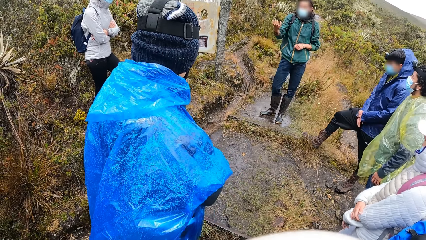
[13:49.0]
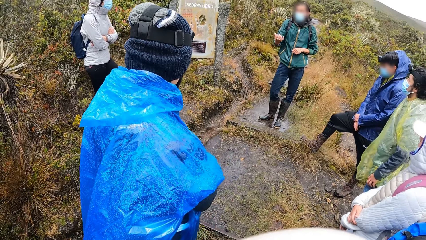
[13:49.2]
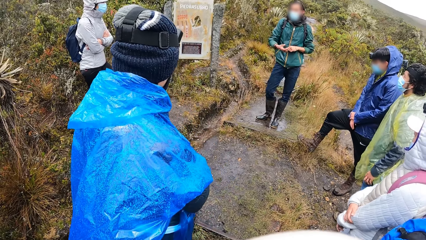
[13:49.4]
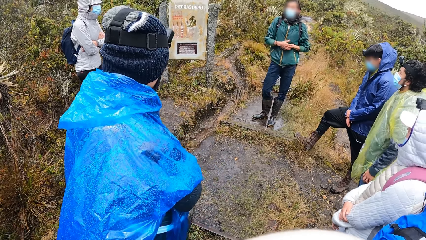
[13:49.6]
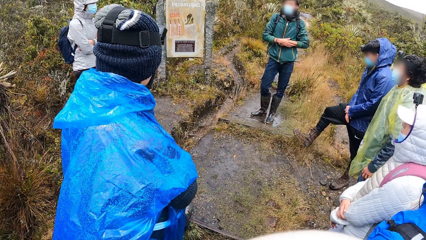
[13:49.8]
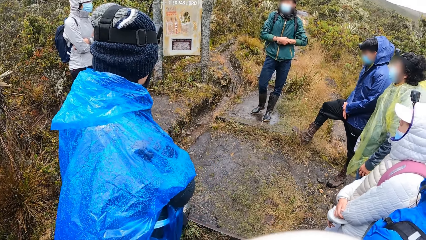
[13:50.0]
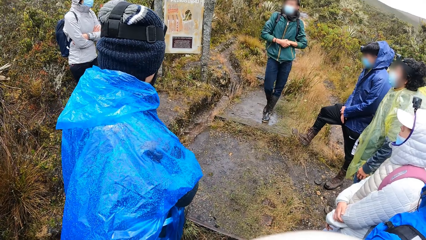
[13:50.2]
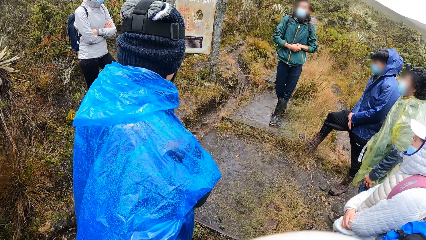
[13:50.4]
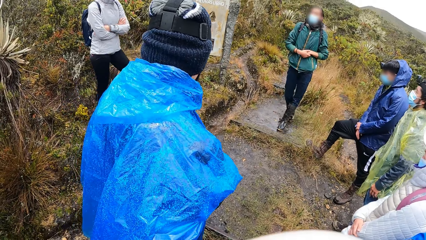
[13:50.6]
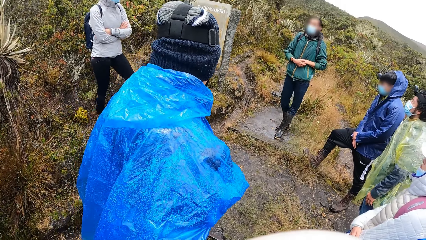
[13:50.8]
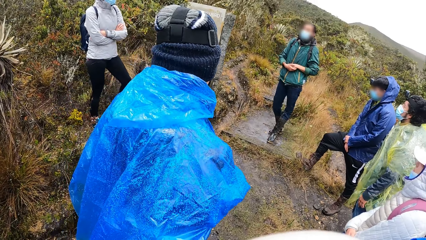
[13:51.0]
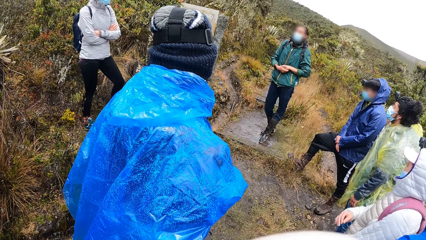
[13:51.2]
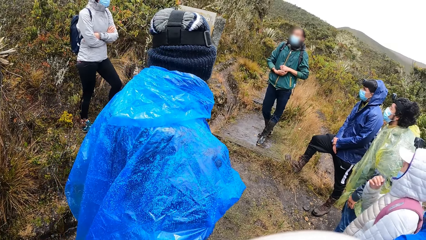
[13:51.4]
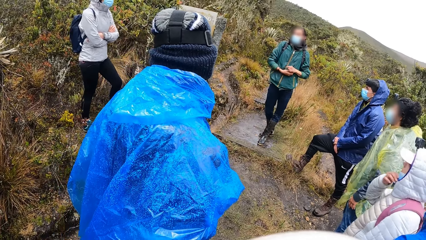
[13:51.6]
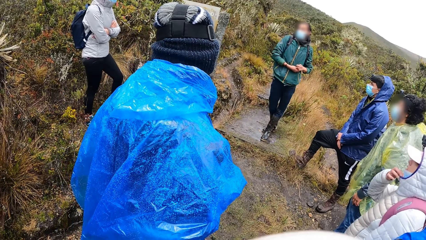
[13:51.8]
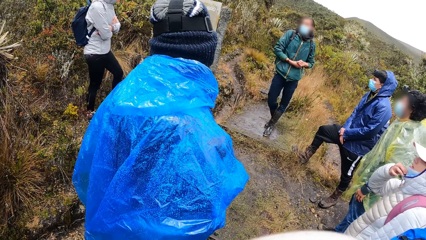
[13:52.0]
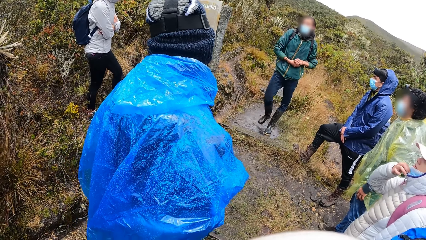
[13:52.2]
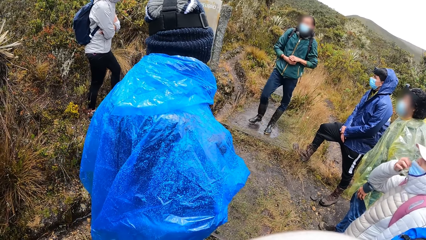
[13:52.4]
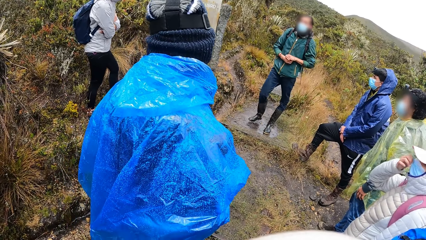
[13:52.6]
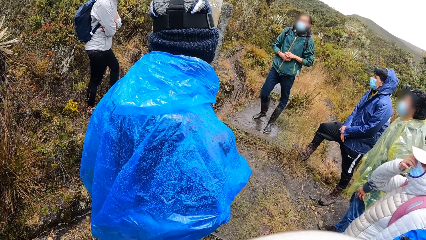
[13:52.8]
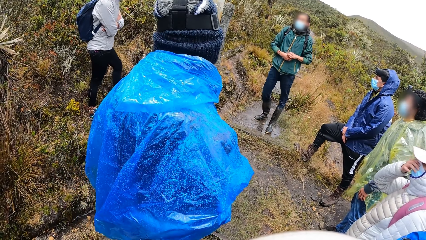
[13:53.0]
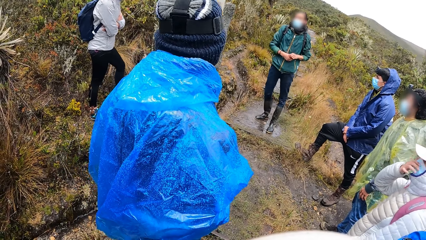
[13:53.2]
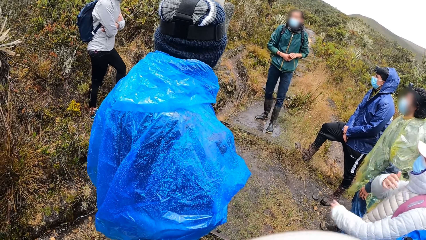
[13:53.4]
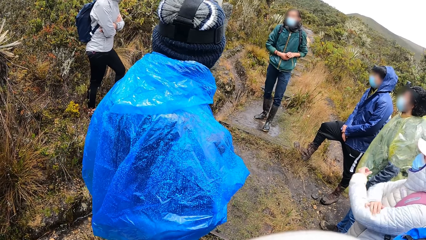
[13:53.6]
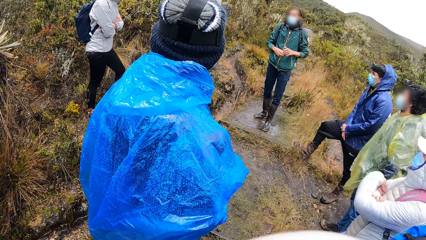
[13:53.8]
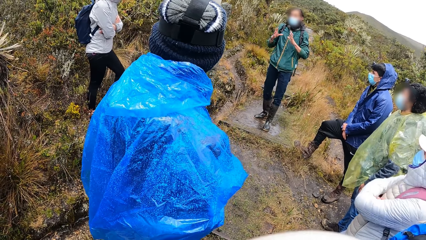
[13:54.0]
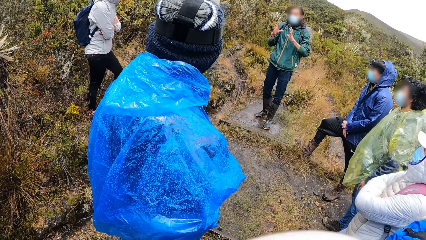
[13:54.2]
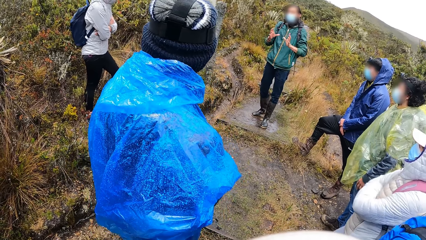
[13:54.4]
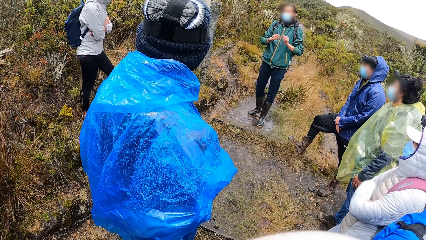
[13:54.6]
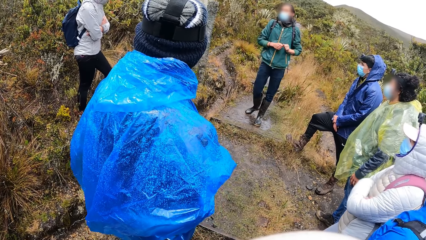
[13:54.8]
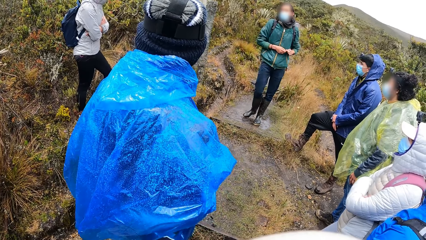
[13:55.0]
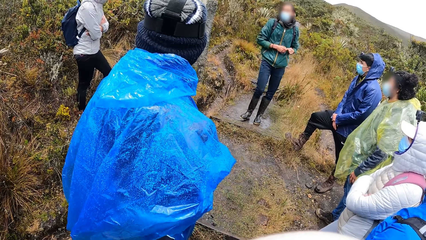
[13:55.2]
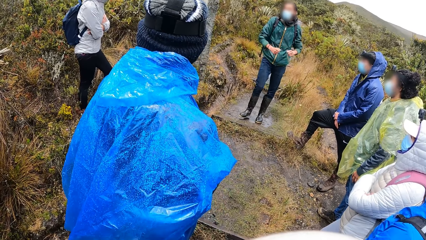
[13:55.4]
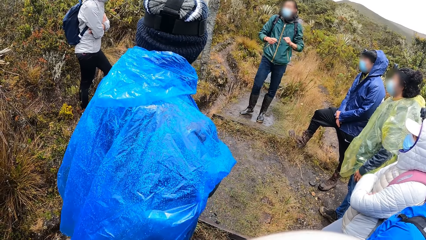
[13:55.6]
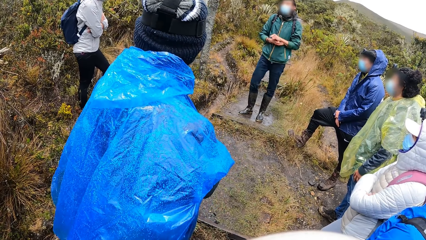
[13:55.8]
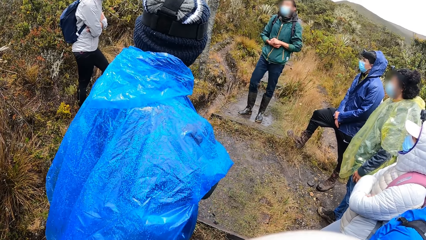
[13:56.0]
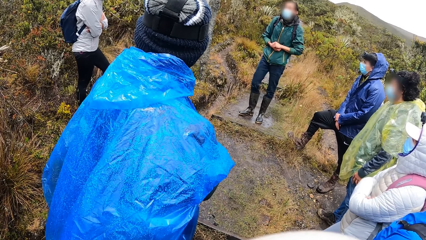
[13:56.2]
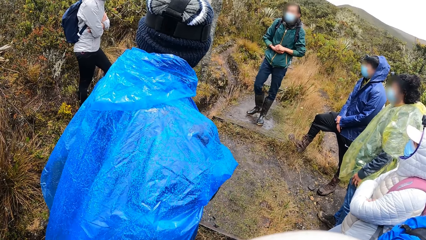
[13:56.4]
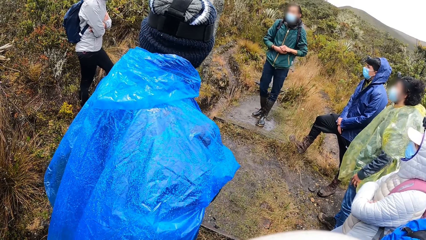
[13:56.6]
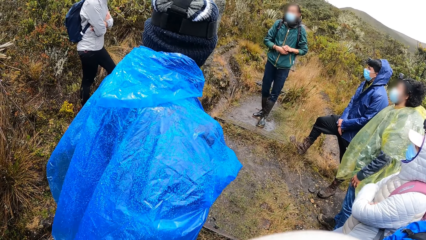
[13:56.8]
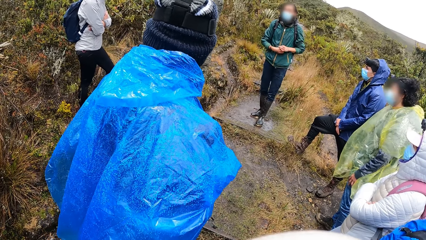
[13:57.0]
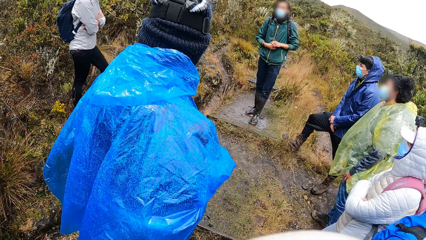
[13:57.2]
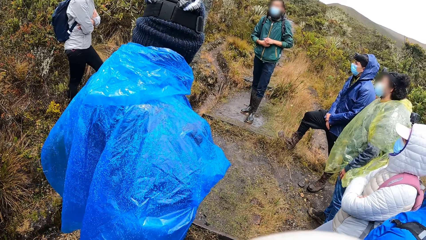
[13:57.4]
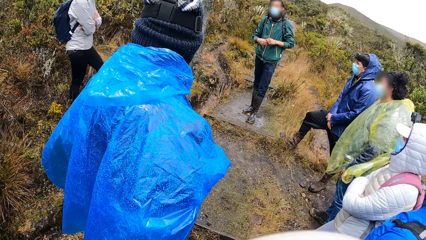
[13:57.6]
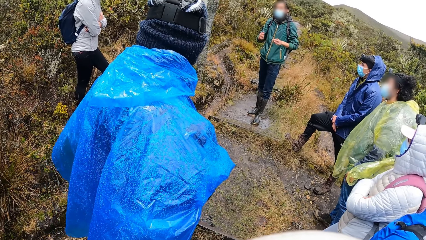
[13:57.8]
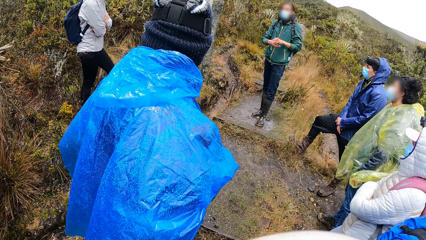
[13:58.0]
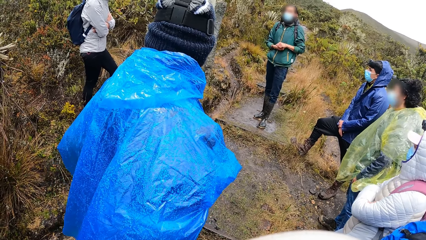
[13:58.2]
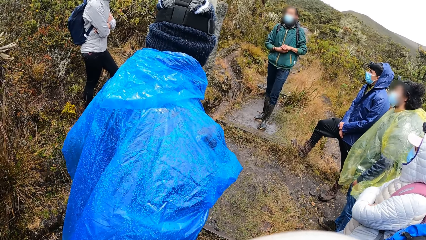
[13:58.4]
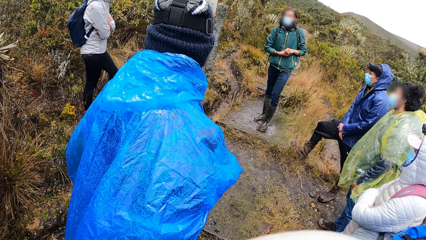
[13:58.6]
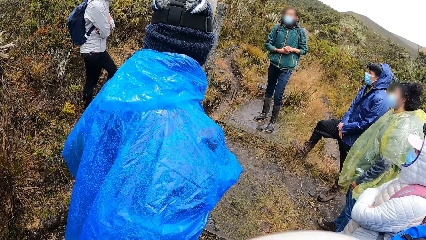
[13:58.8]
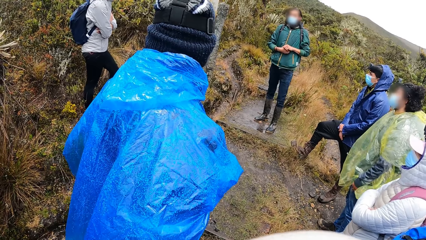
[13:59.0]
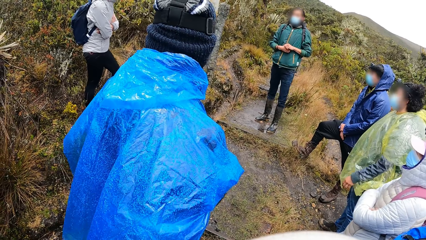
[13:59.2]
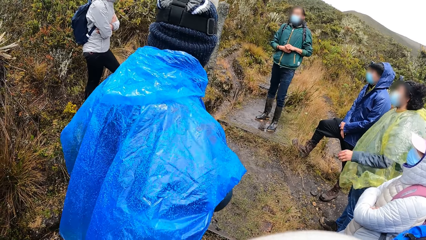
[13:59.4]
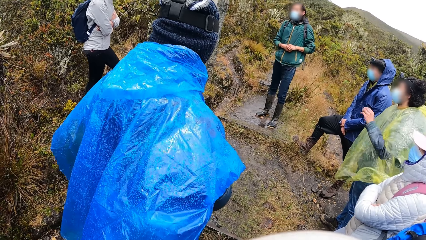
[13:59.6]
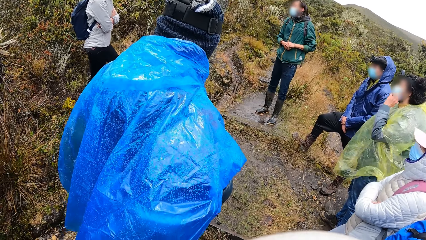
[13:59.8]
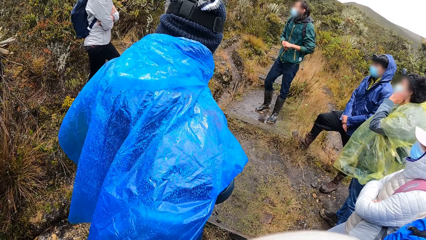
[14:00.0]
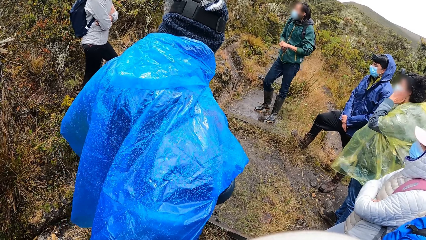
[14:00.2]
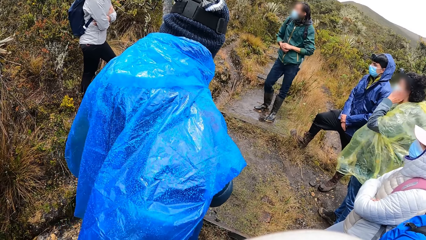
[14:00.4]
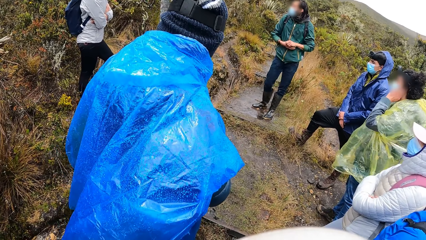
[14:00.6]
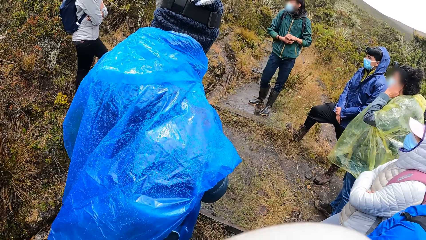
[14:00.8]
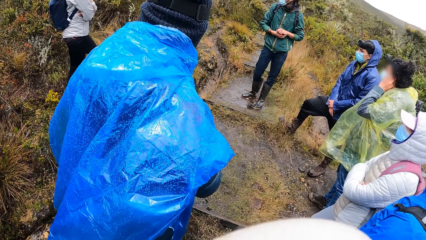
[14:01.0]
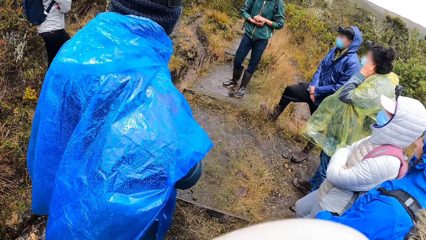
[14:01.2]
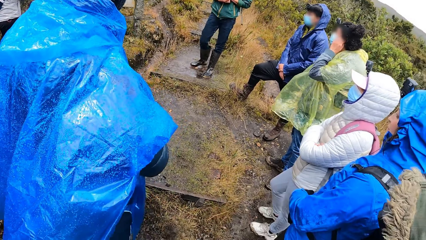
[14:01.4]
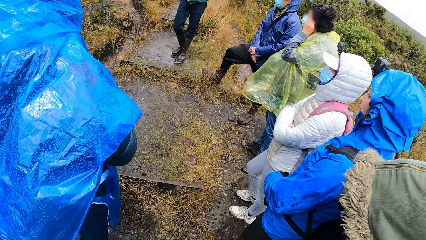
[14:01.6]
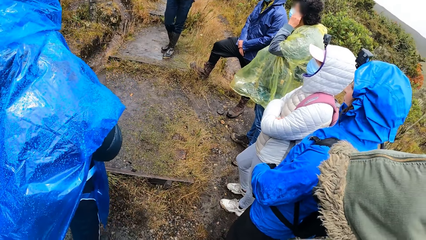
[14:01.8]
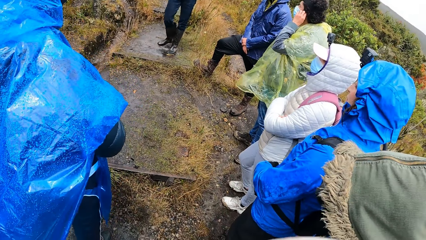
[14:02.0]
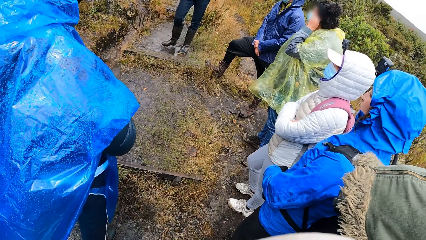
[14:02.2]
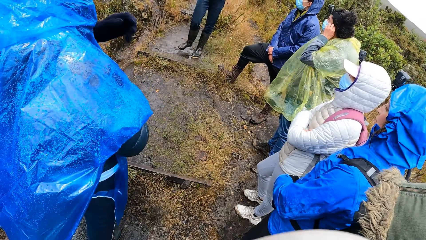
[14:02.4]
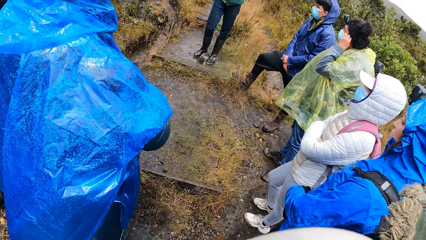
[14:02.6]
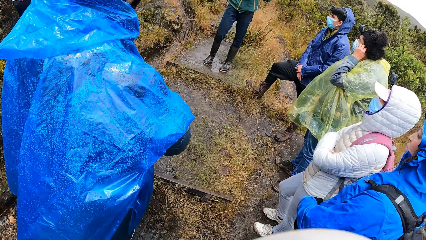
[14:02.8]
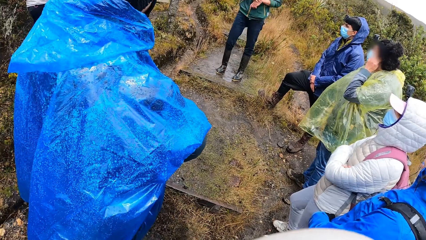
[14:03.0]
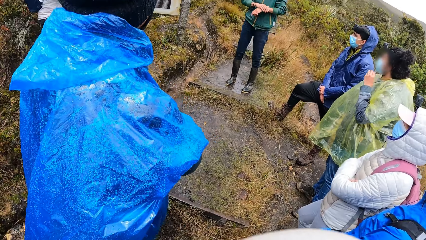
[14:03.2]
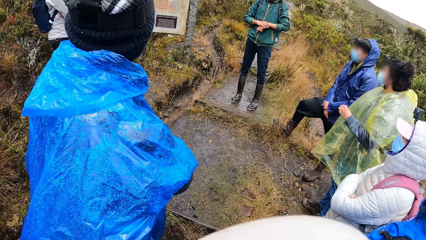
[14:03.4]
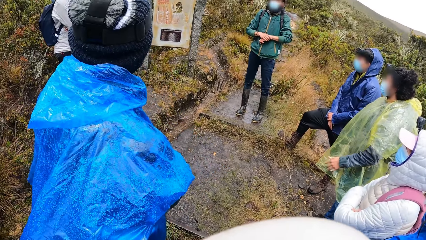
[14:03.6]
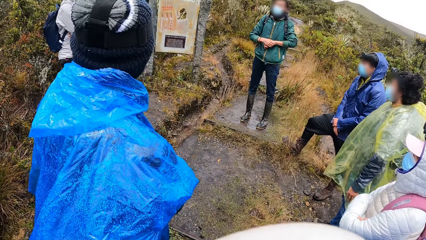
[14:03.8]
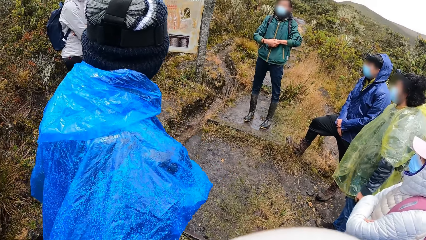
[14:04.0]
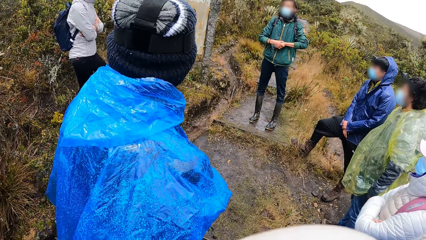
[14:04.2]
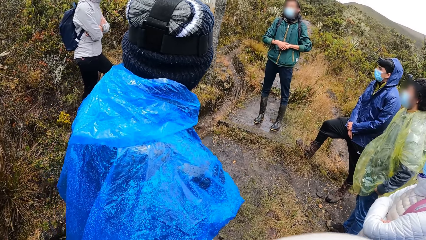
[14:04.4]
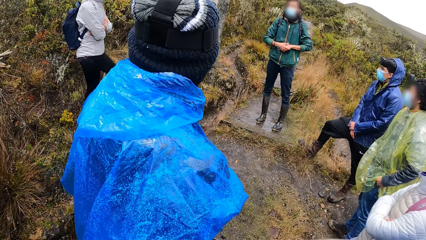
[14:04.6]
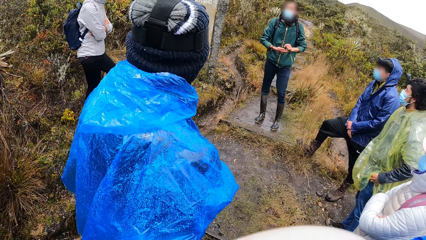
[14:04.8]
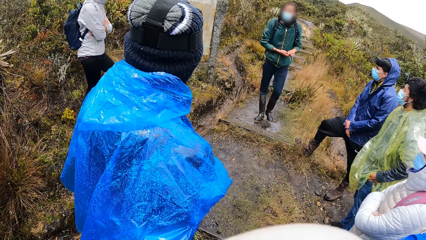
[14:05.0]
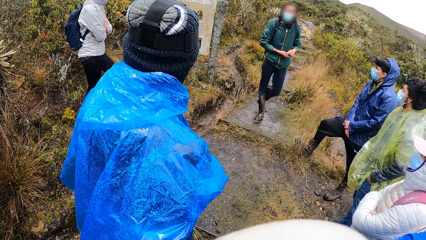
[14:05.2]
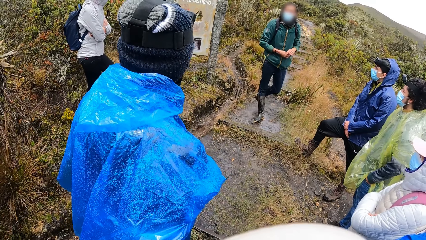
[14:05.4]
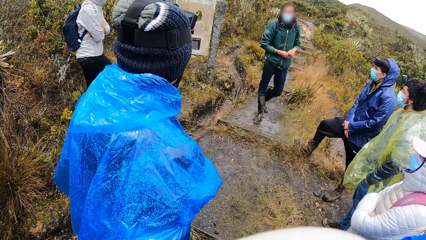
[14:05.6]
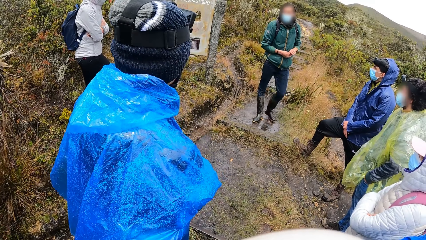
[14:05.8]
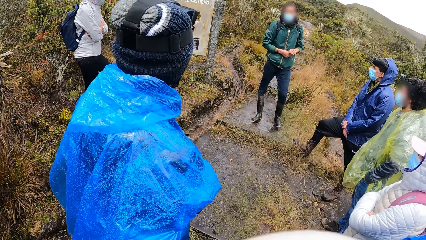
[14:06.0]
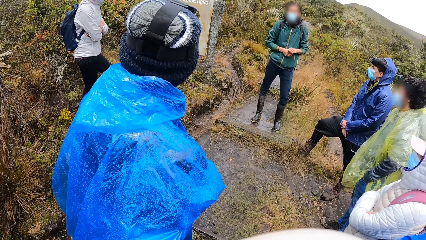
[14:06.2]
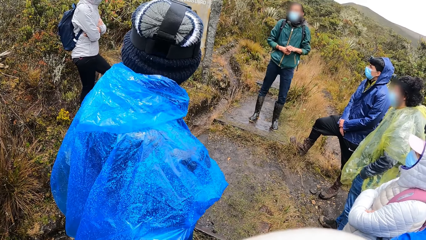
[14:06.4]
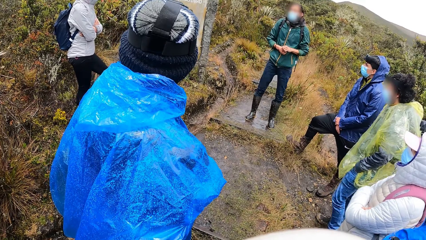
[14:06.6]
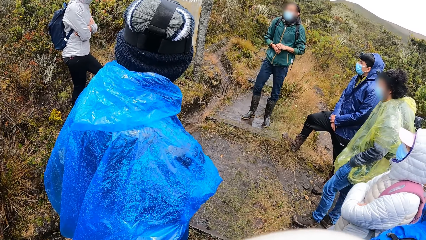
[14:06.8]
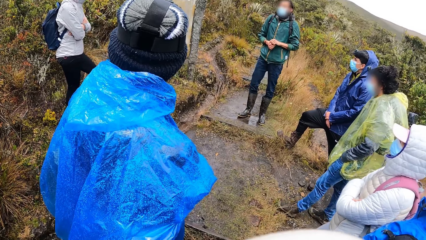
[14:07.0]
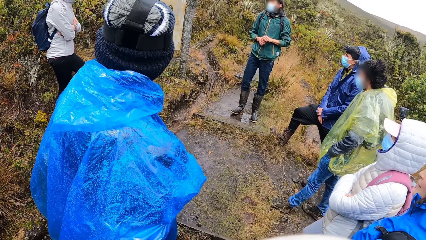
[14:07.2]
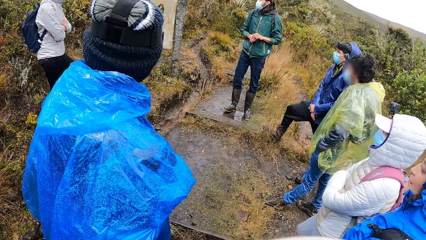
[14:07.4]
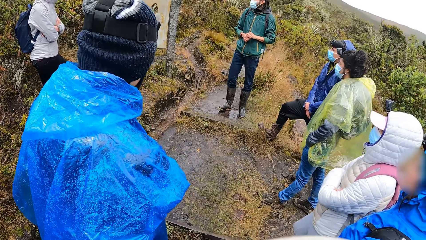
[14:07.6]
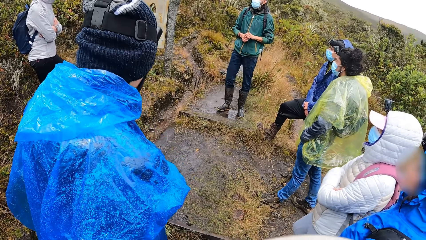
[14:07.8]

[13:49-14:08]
A woman adjusts a facemask on her face with her right hand. A man nods his head. The man adjusts a facemask on his face with his left hand.
